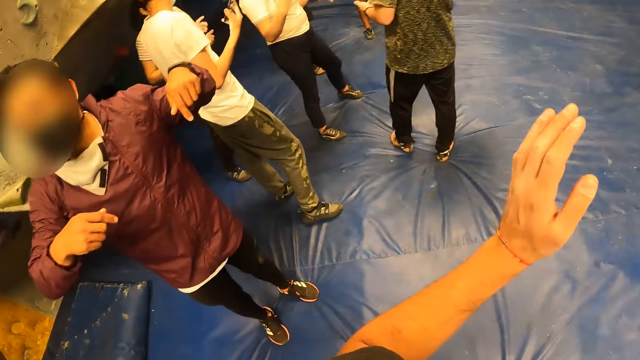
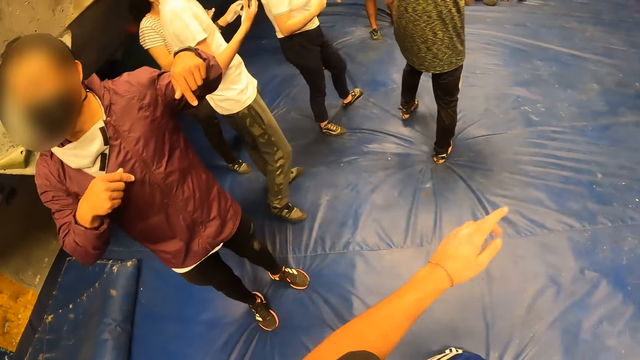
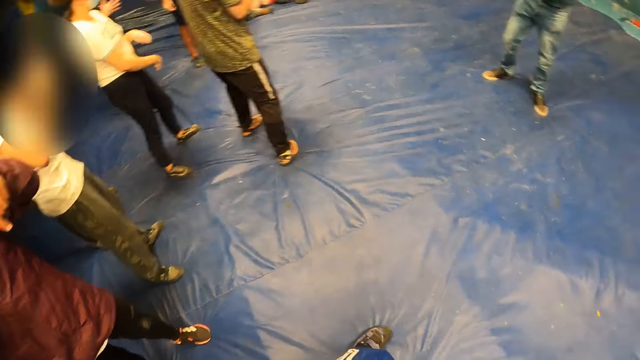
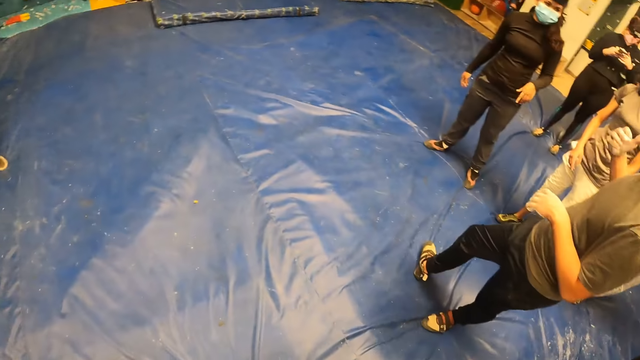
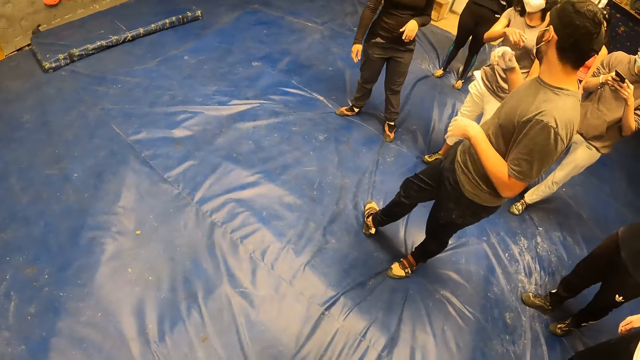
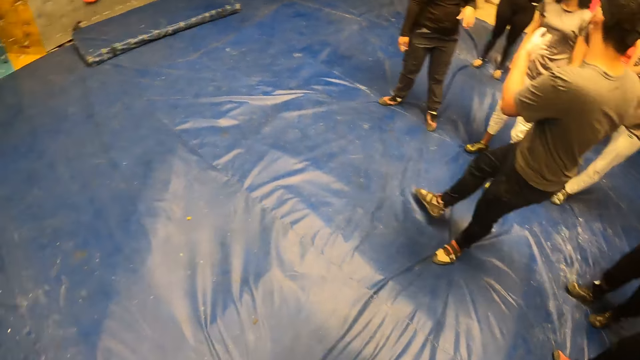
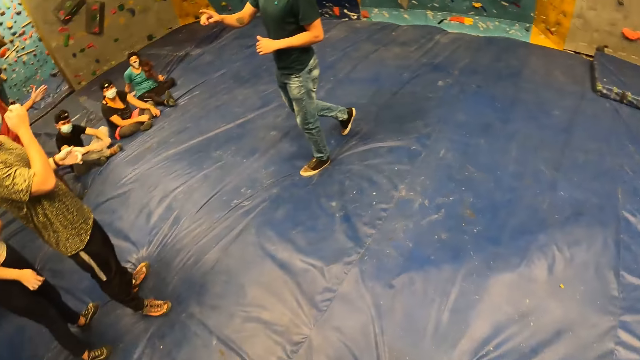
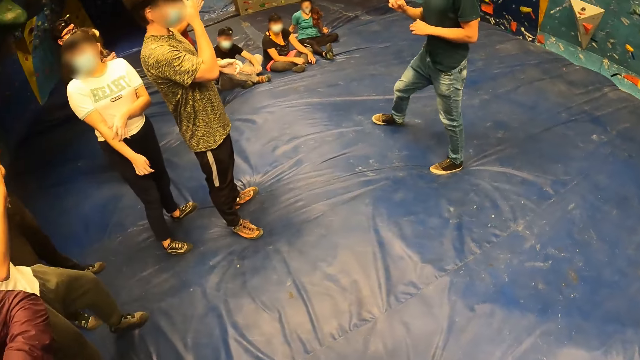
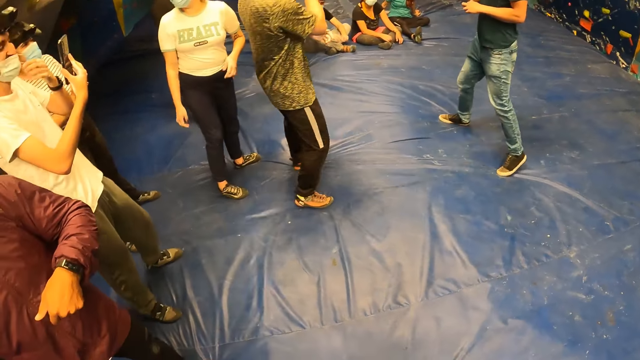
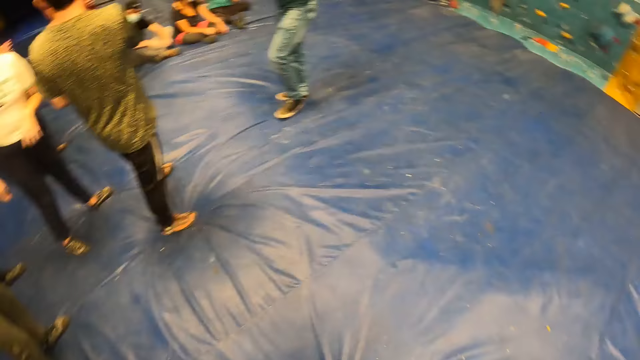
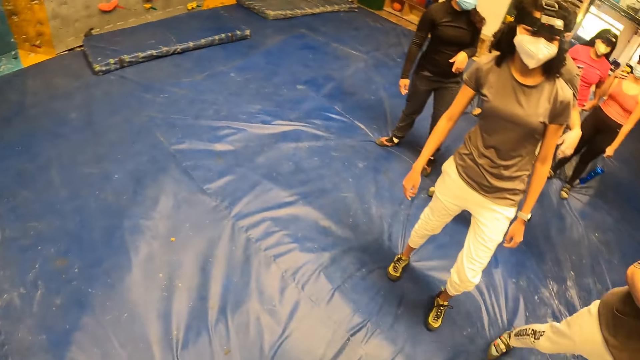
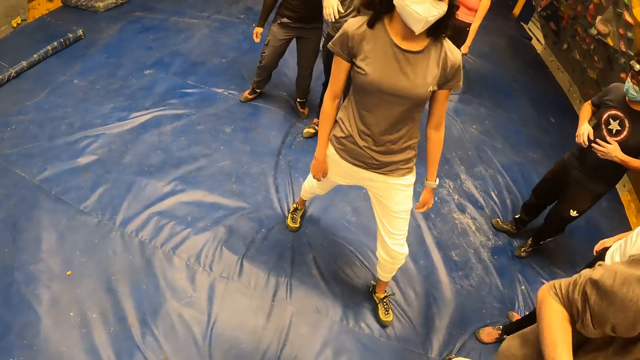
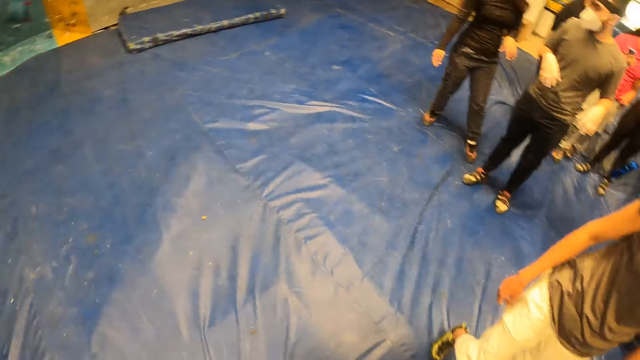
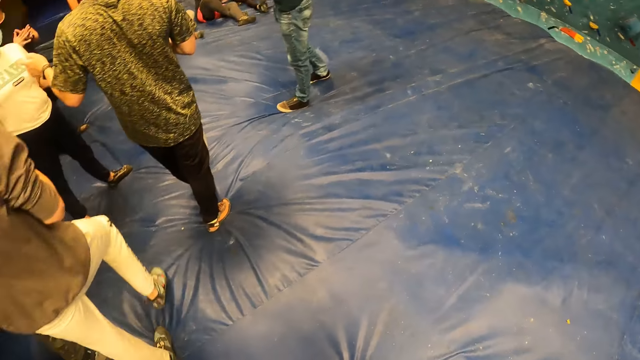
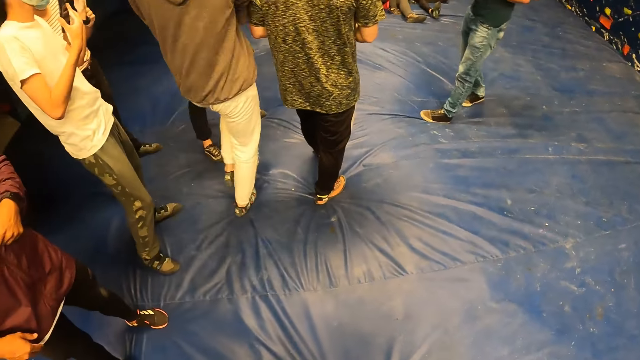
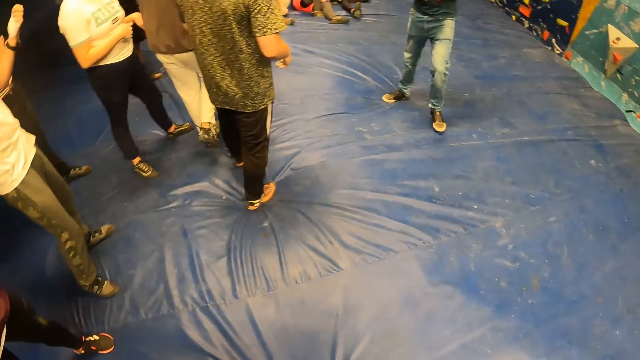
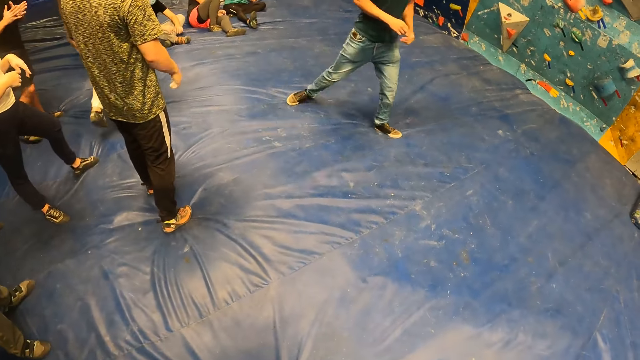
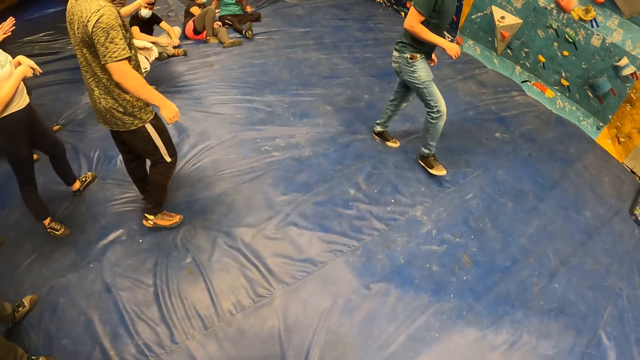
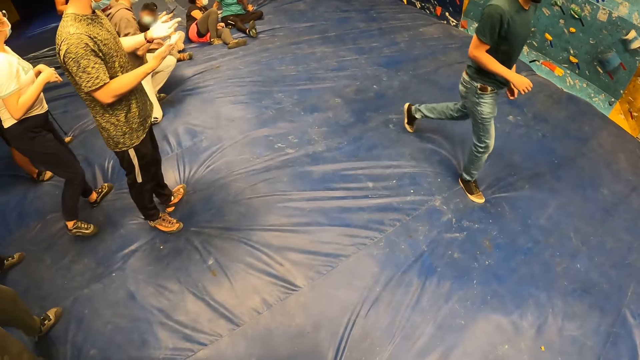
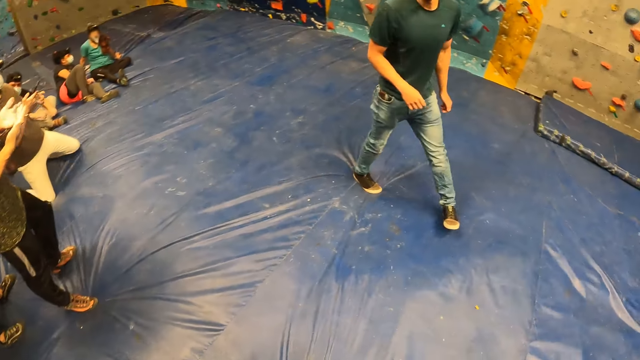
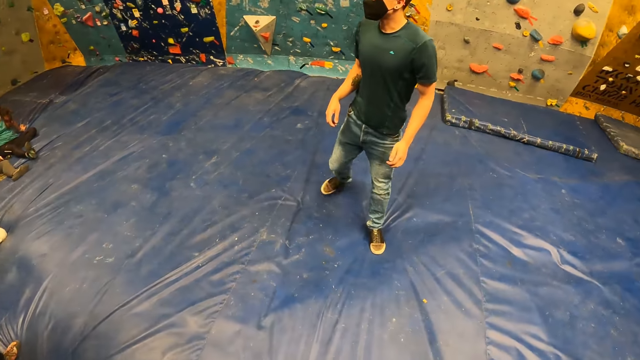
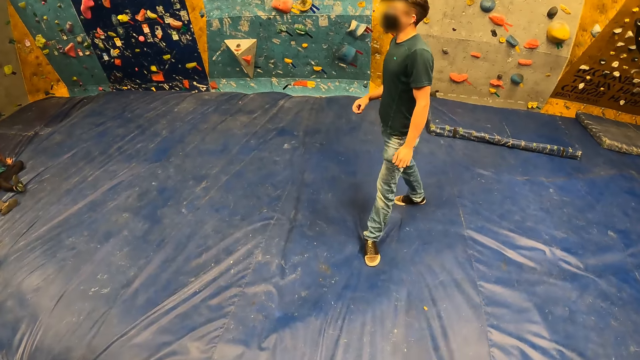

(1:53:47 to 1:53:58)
The camera wearer looks around. He raises his left hand and lowers a hand. He looks around. A lady points a finger. A man lifts a hand and moves a hand. The camera wearer looks around. Another man touches the mask. Another lady scratches her hand. Another man moves around. Another man touches the face. The camera wearer looks around. Another man walks around. The first lady moves around. The camera wearer looks around. The third man moves around. The second man stares at his hands. The fifth man kneels down.

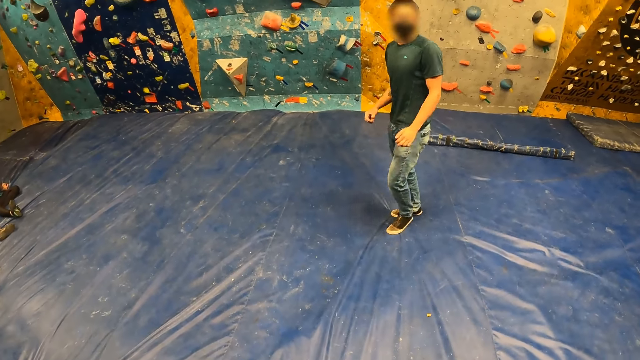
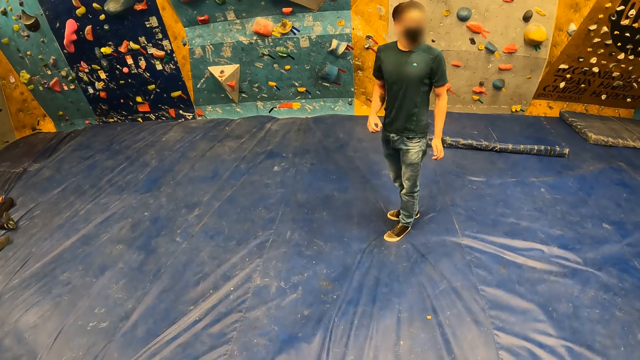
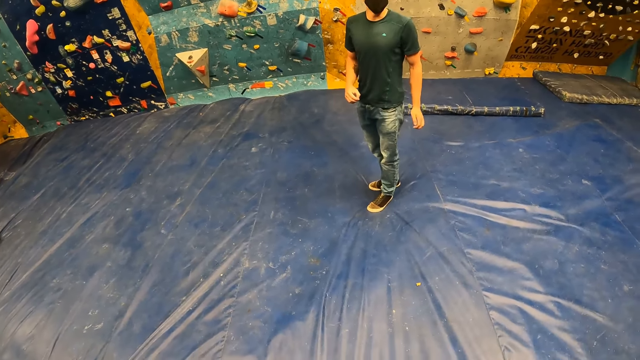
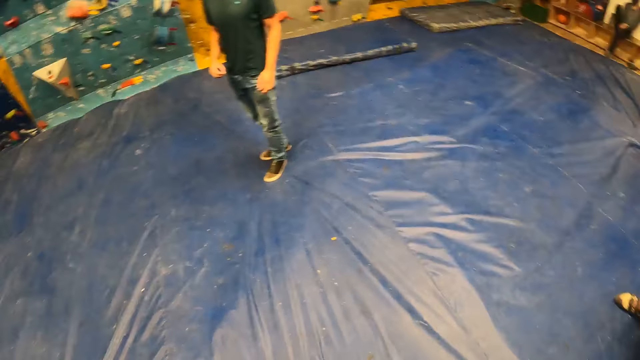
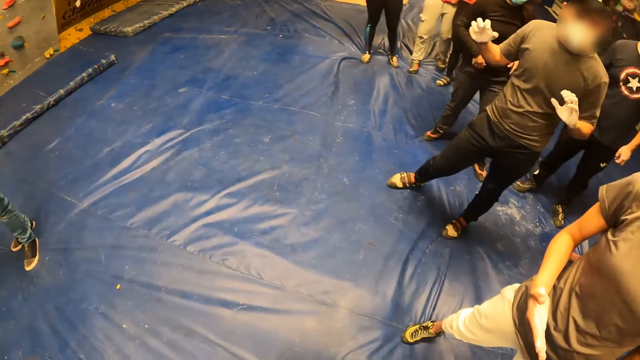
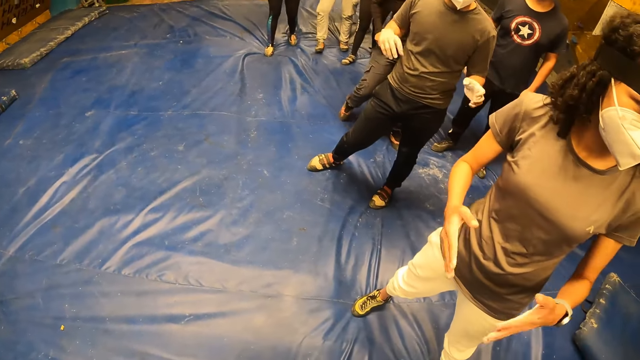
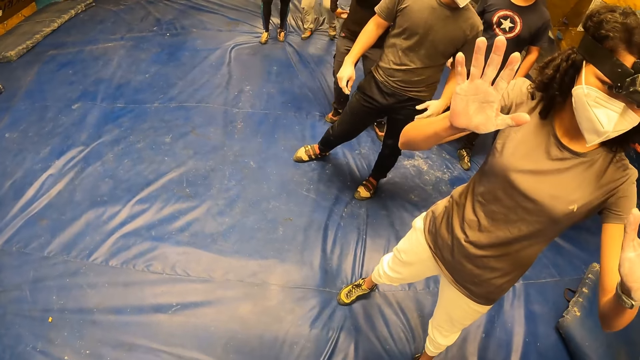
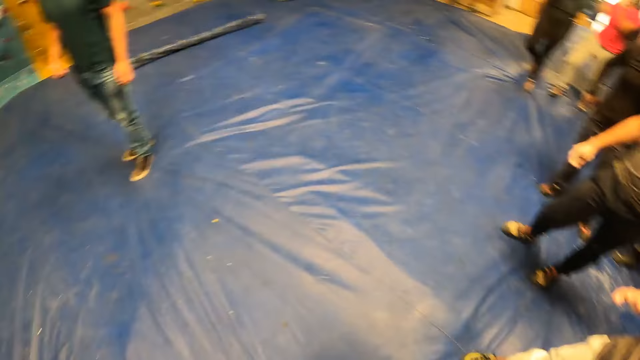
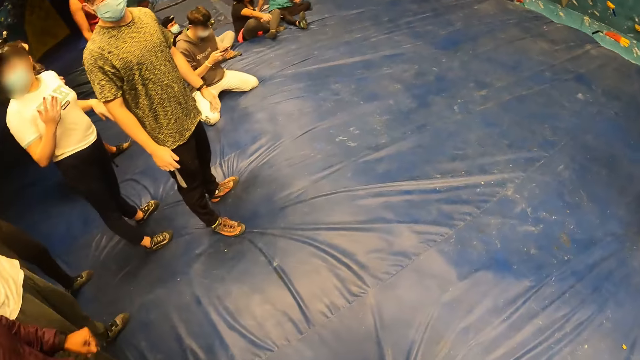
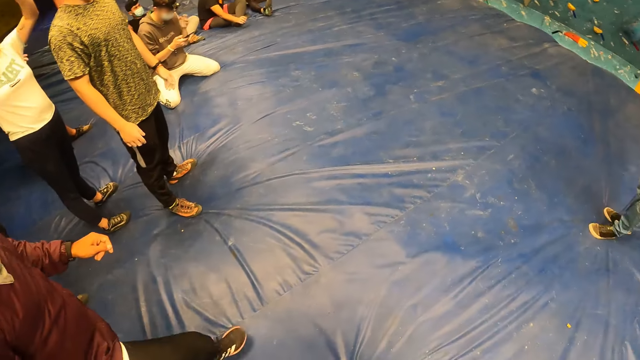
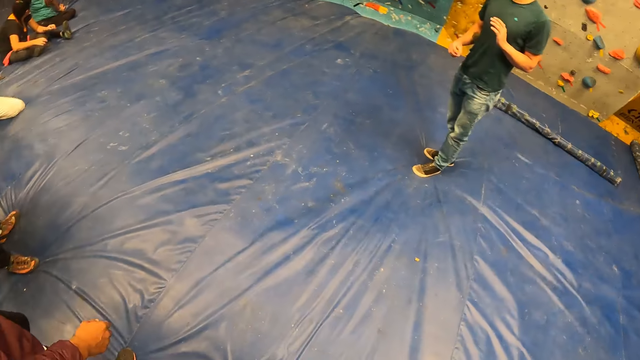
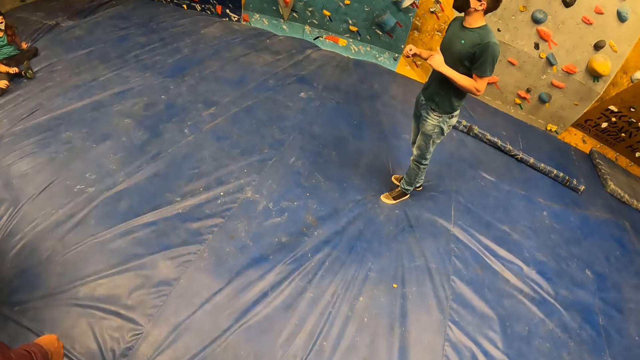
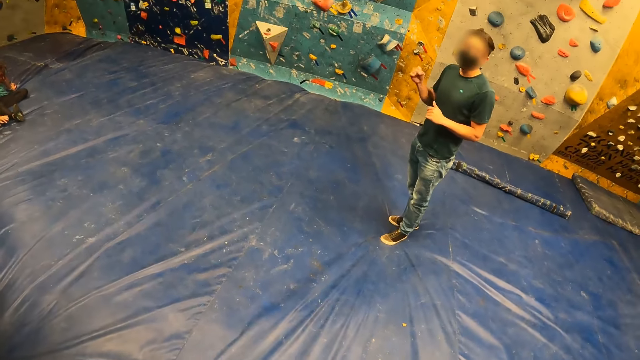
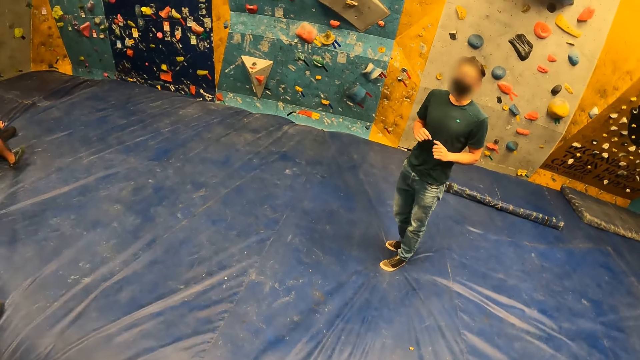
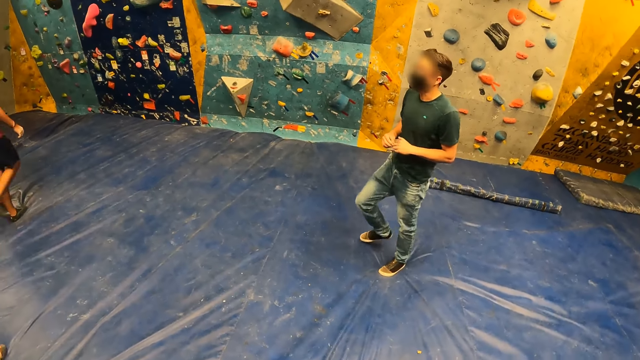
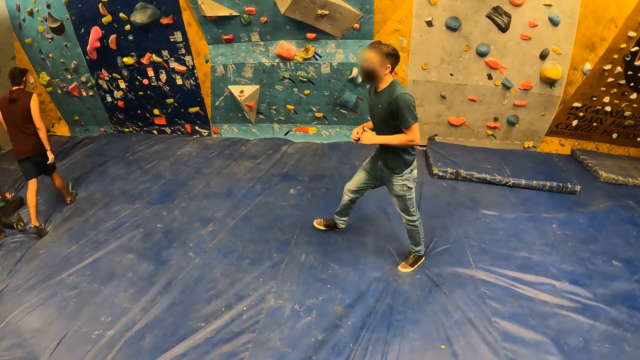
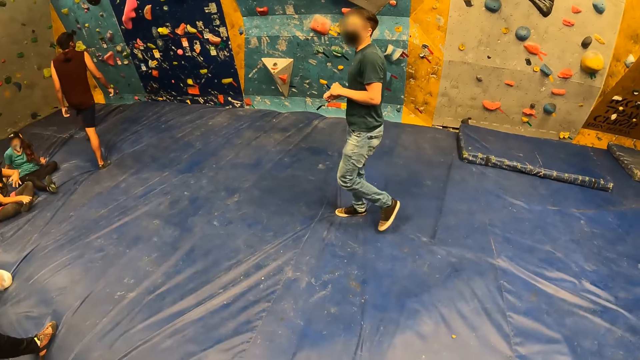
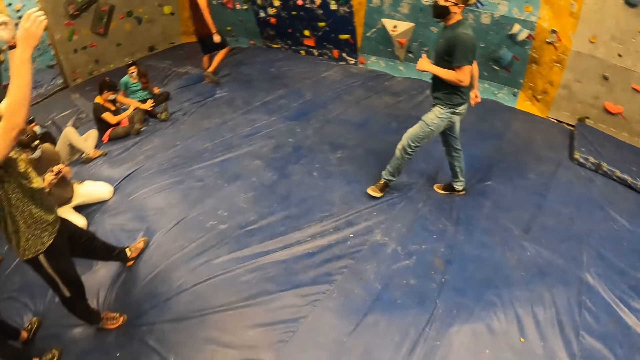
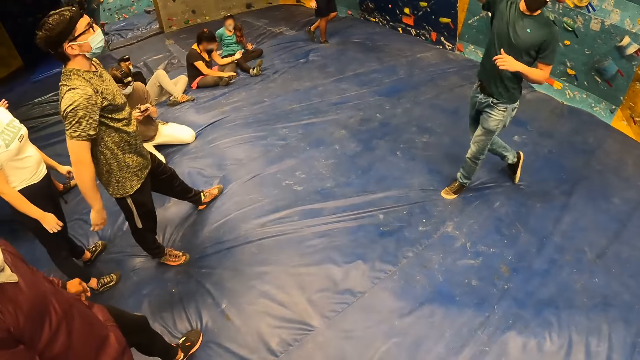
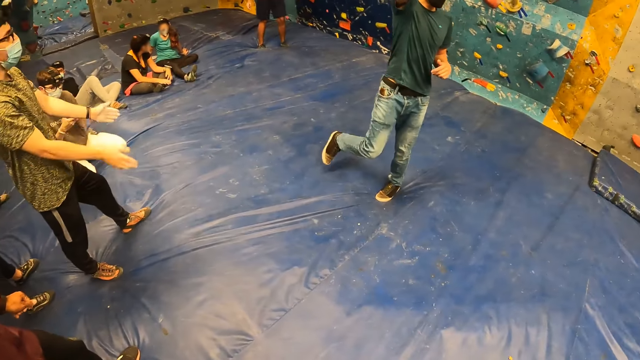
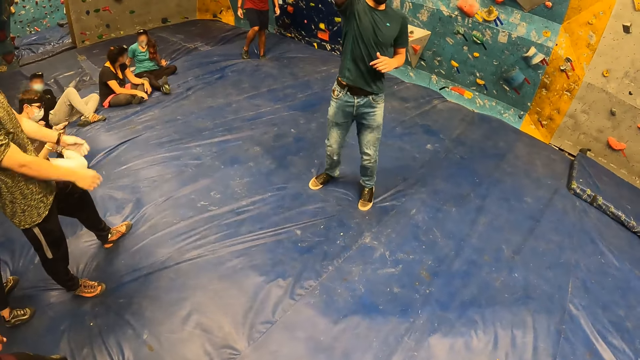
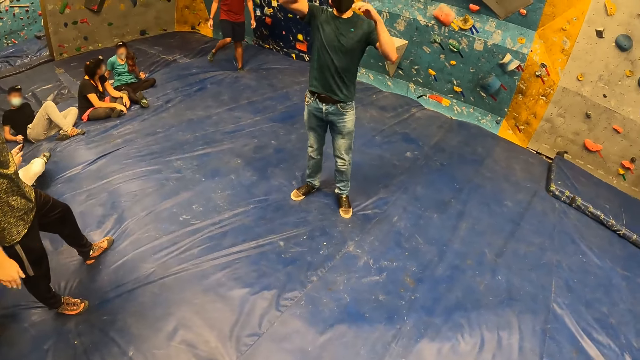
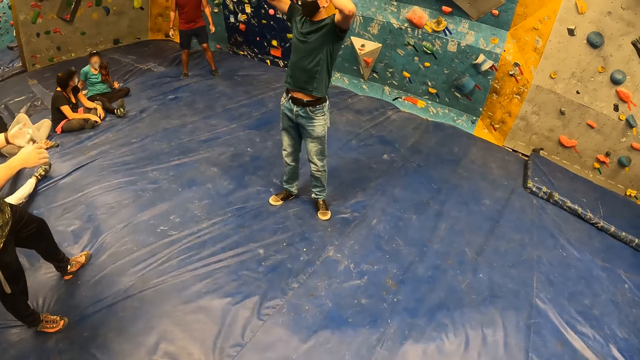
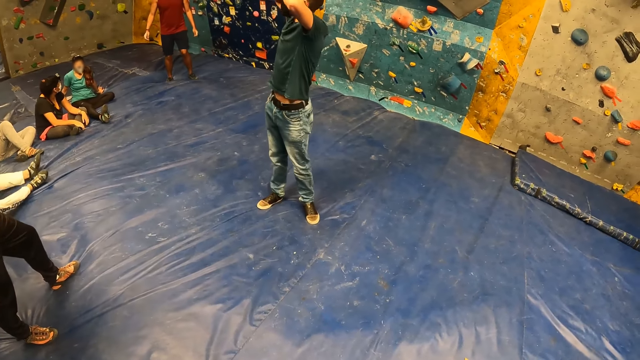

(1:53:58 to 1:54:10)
A man looks around. Another man moves his hands. A lady lifts her hand. The camera wearer looks around. Another lady lifts her hands. Another man moves forward. The first man moves around. Another man walks around. The first man walks around. Another man lowers his hand and sways his hands.
